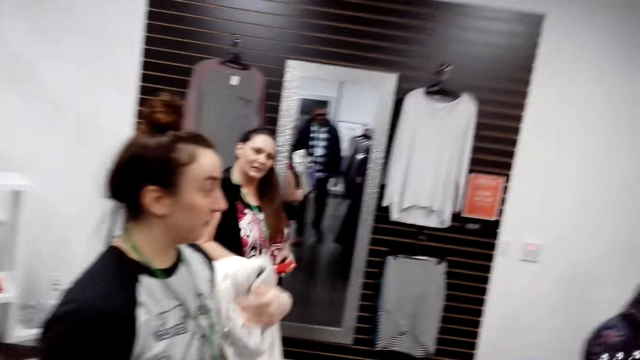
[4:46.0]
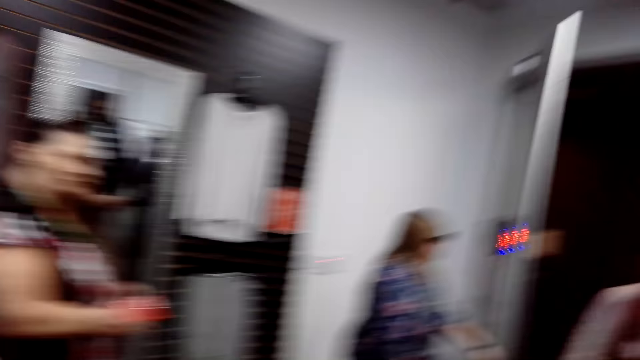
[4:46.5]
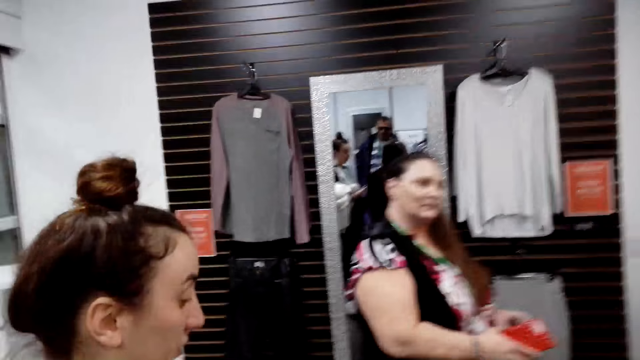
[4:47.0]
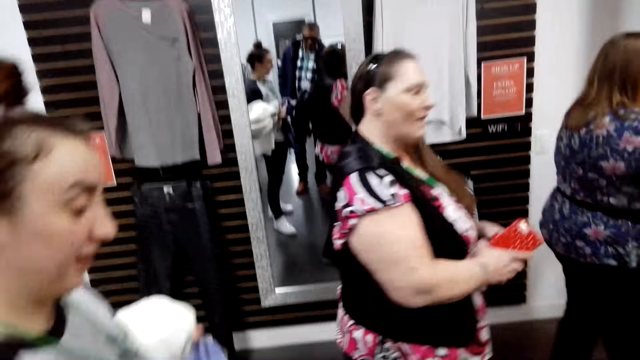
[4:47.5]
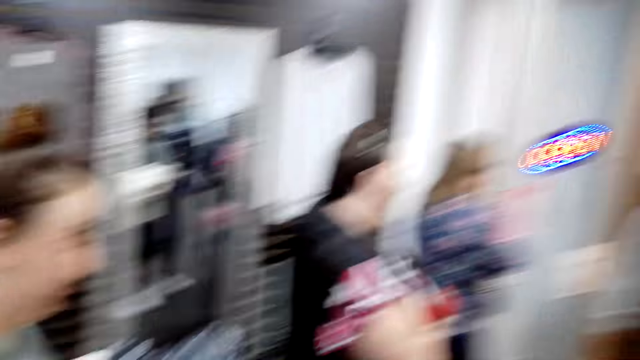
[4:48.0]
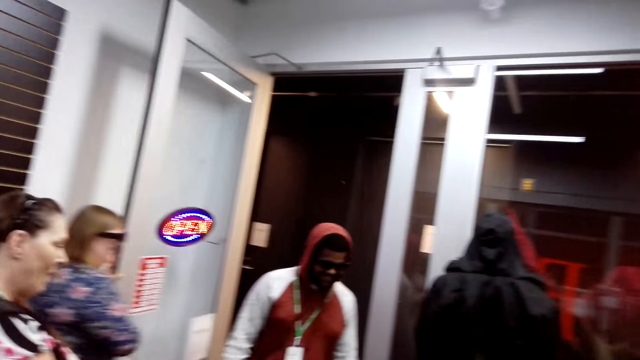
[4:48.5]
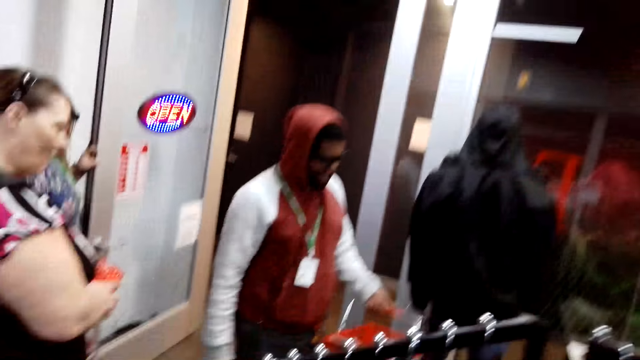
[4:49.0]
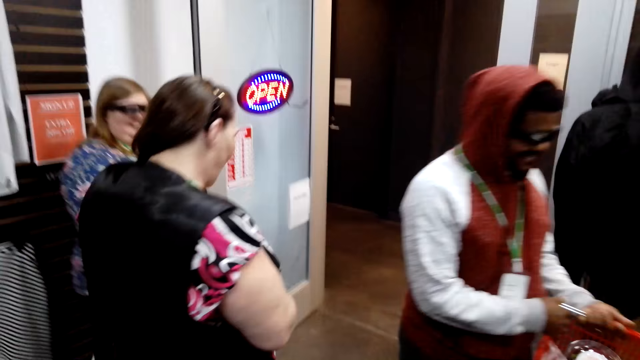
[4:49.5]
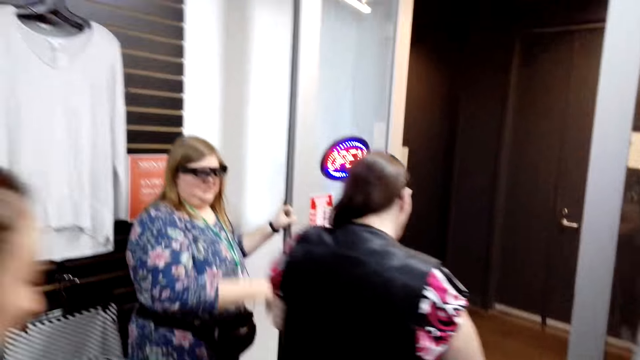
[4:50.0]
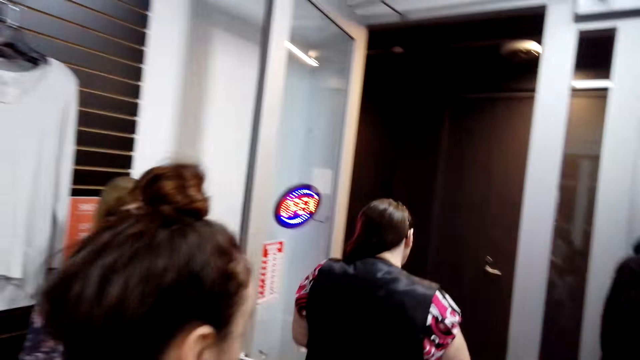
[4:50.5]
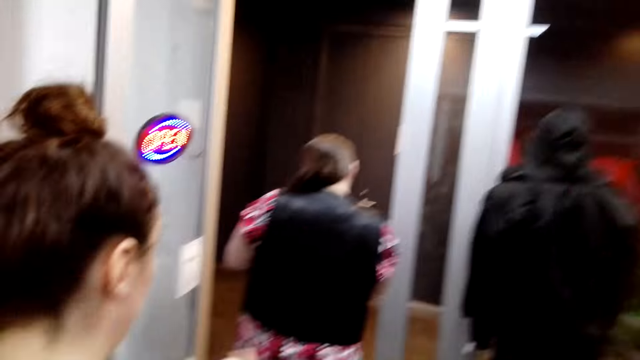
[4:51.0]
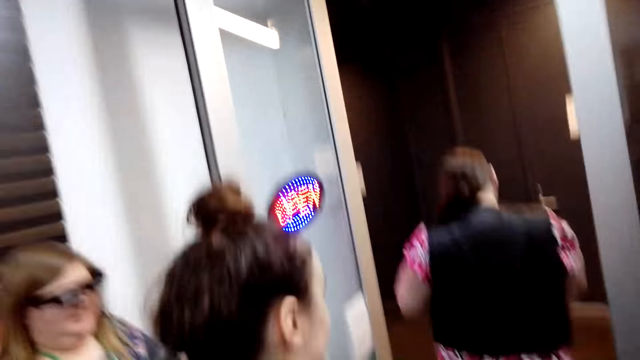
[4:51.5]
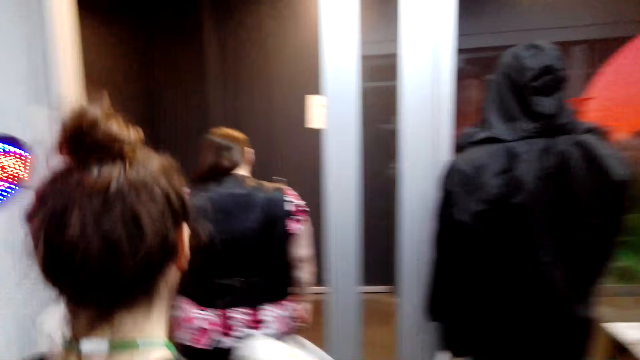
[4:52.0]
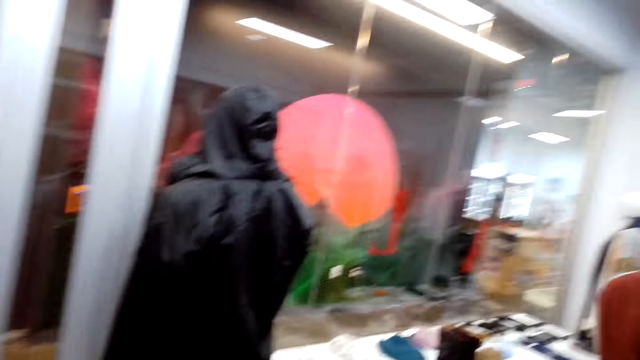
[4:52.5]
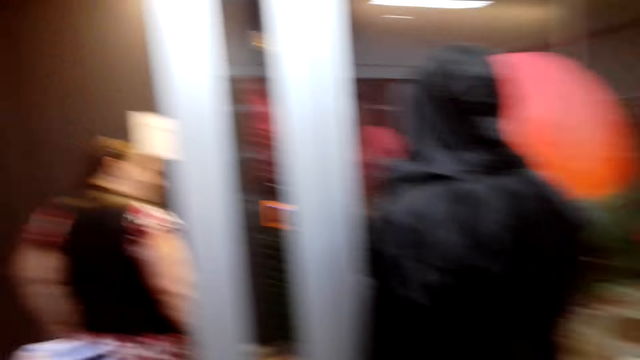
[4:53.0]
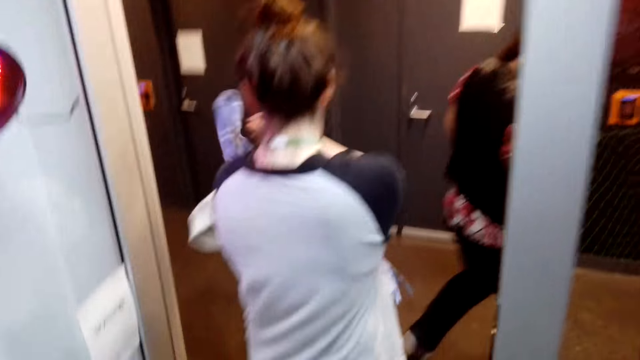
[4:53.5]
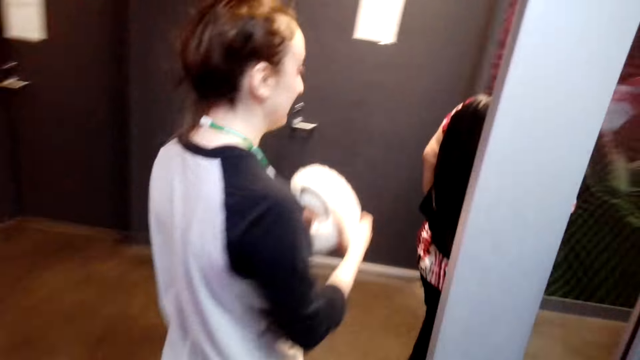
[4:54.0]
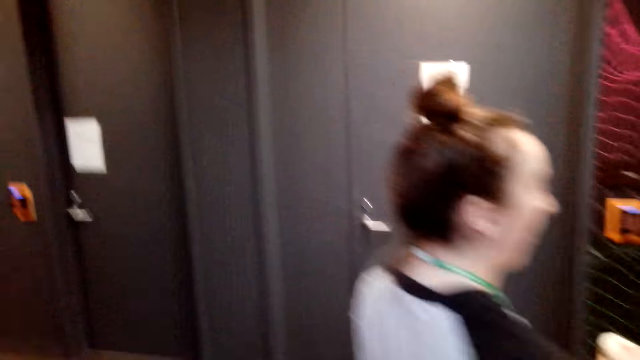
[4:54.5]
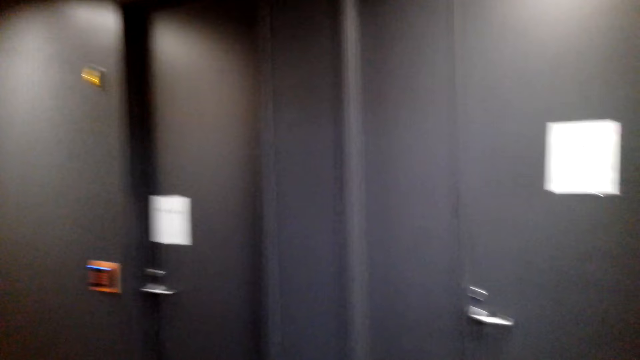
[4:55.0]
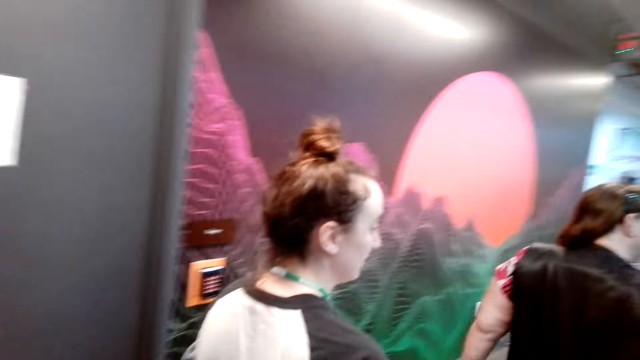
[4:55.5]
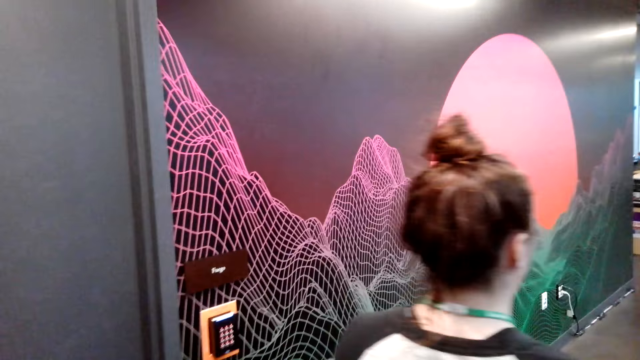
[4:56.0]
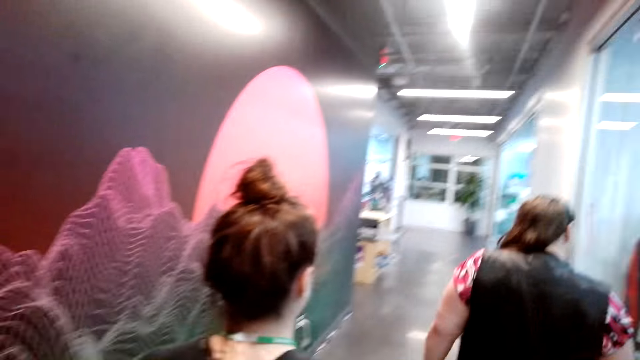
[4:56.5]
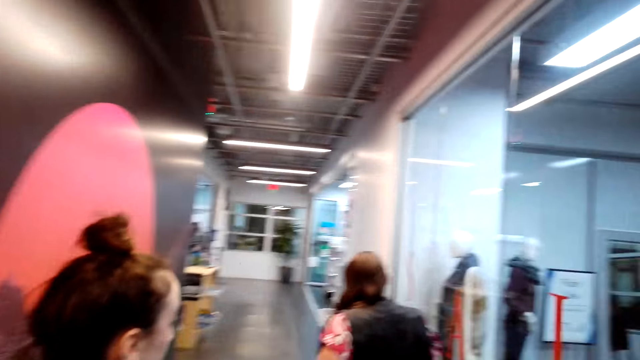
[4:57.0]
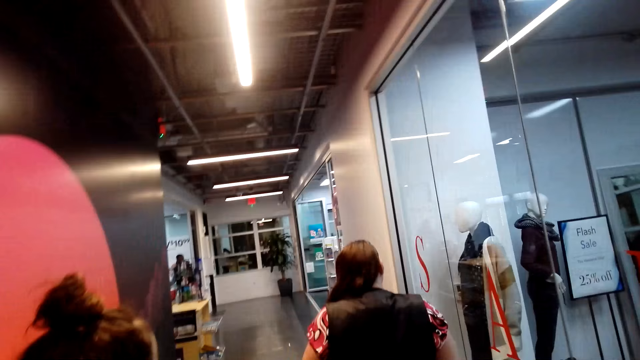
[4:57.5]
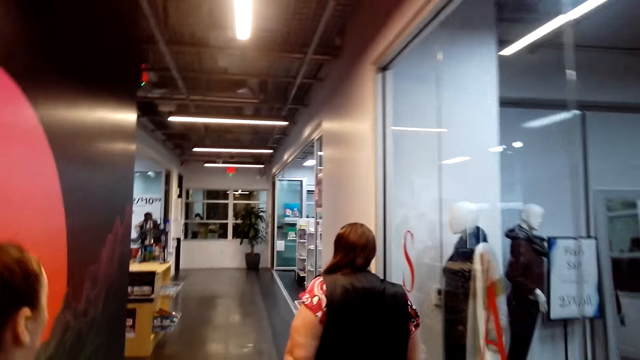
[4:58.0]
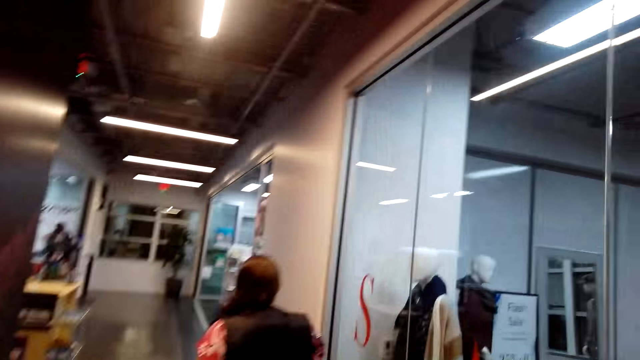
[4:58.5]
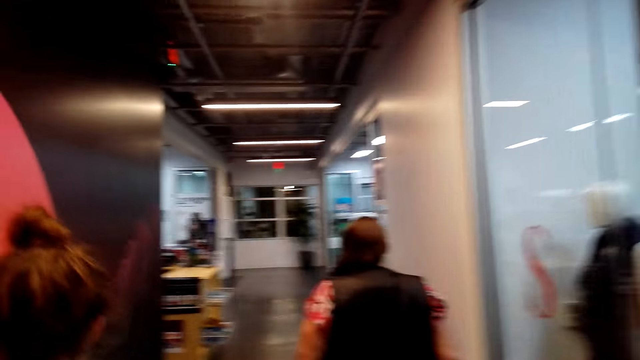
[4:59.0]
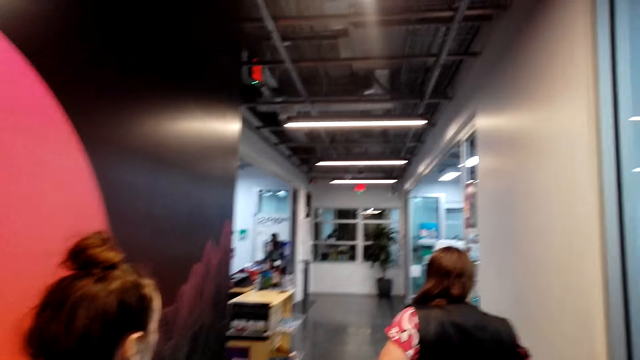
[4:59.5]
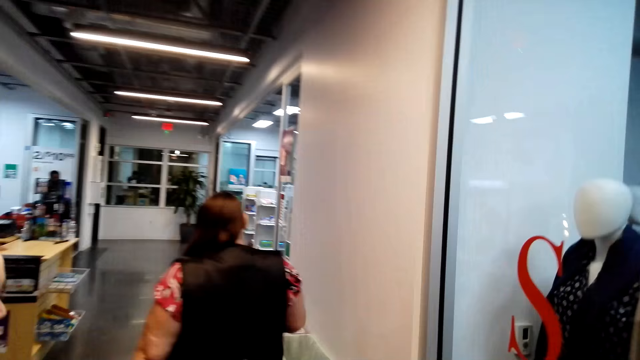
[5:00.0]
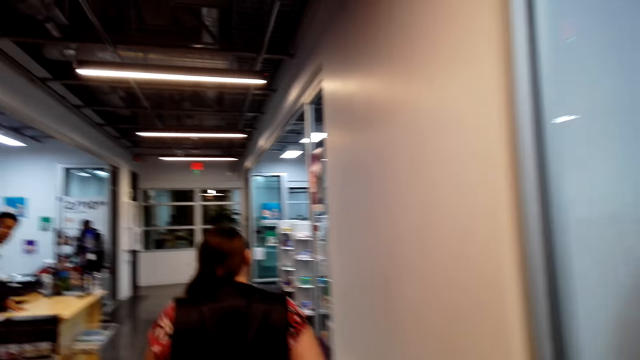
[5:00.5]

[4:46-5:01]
A woman walks around. A person walks out the outfit store. Another woman walks around. Another person walks out of the outfit store. The camera wearer walks out the outfit store. They talk to the second person.

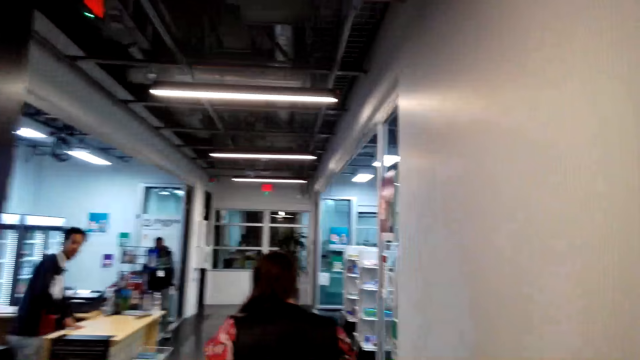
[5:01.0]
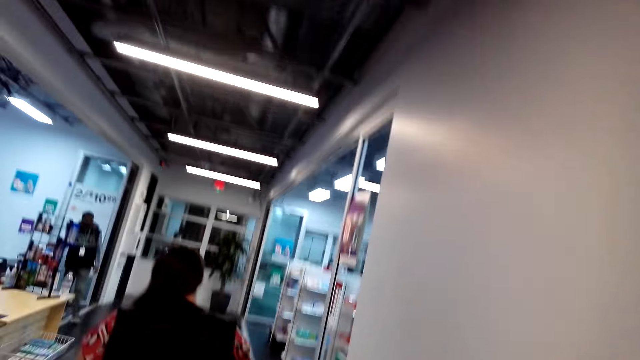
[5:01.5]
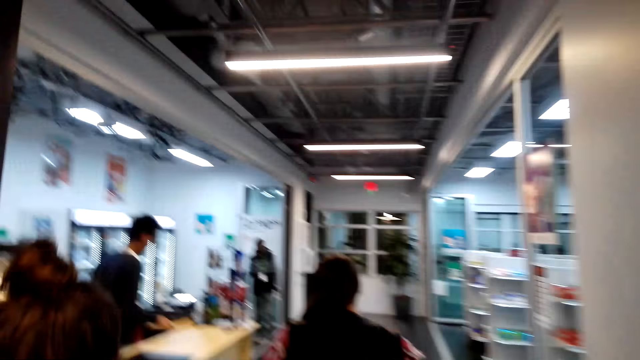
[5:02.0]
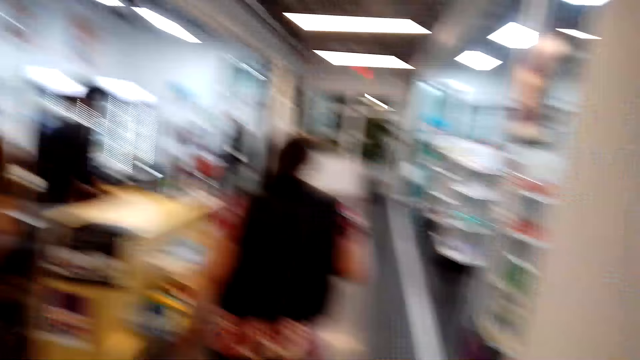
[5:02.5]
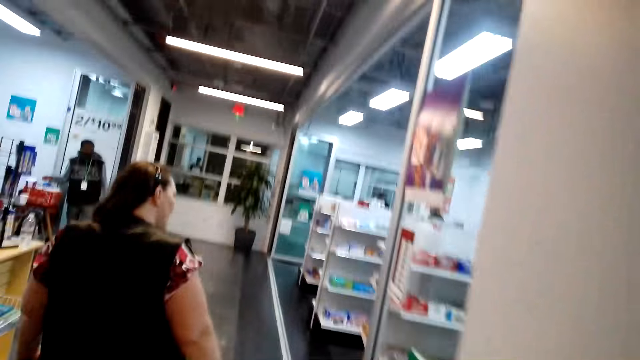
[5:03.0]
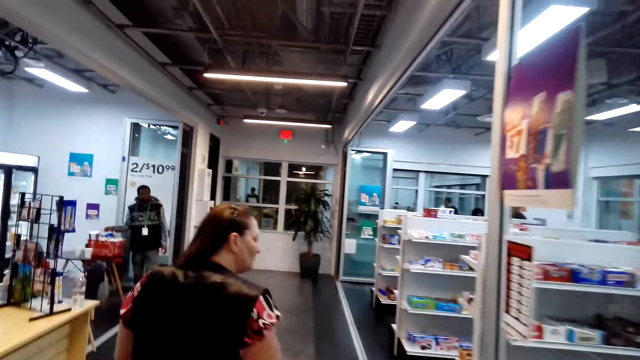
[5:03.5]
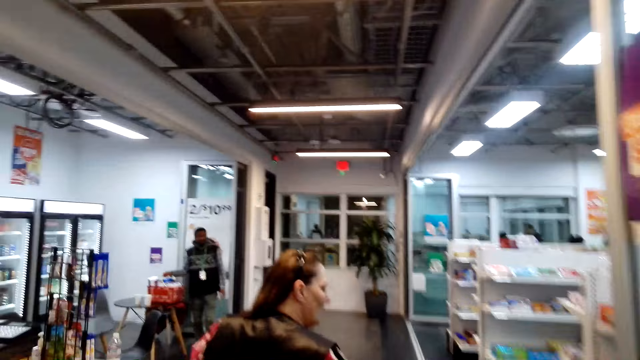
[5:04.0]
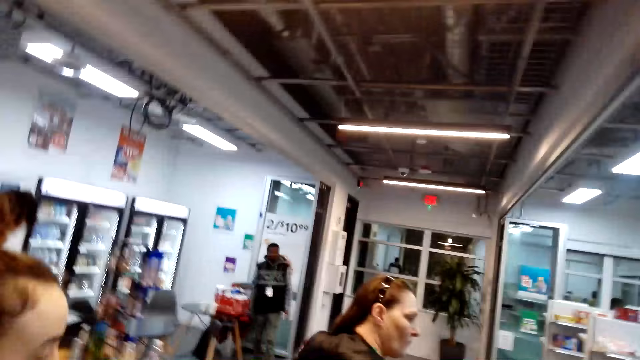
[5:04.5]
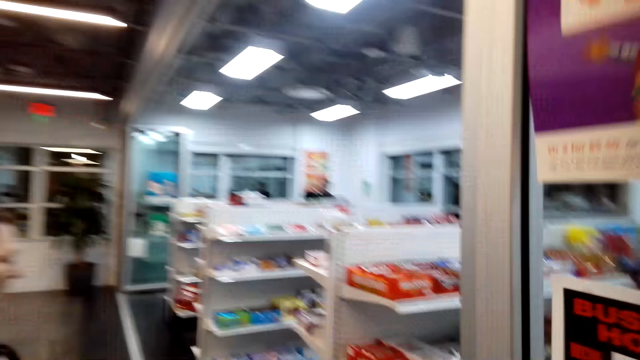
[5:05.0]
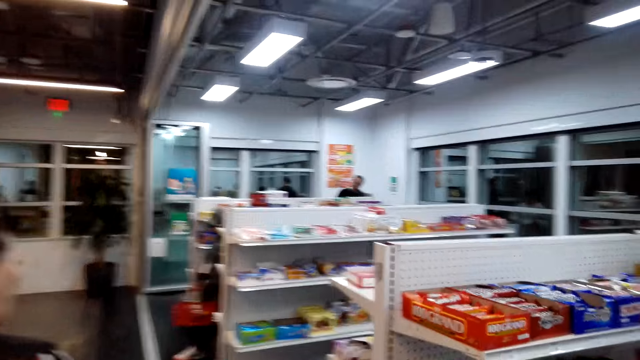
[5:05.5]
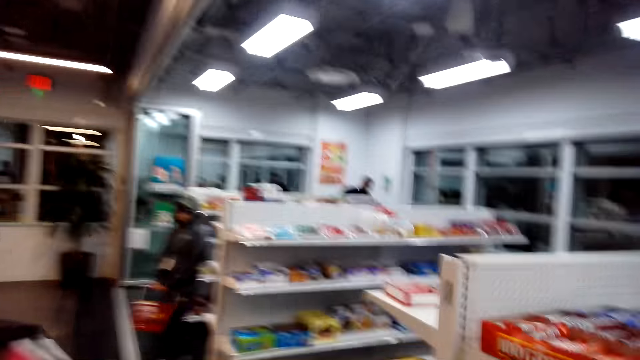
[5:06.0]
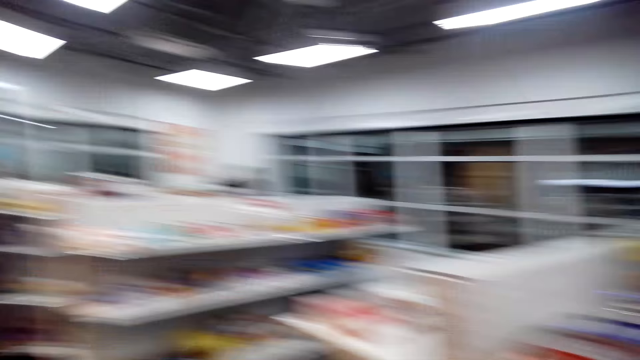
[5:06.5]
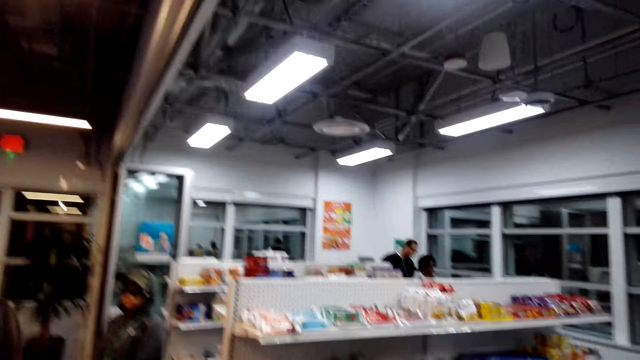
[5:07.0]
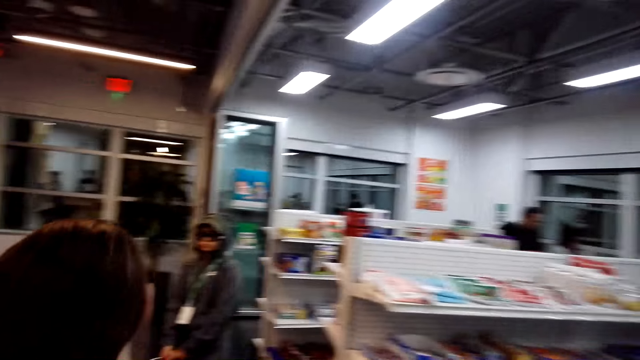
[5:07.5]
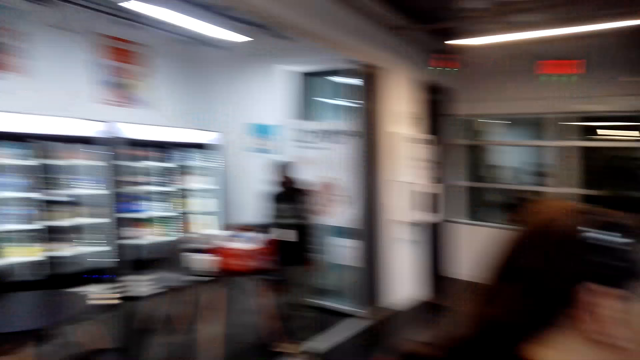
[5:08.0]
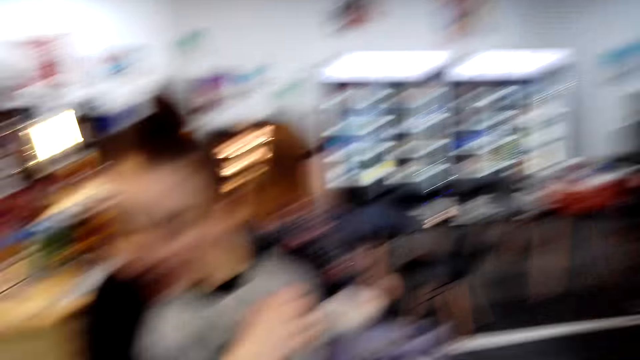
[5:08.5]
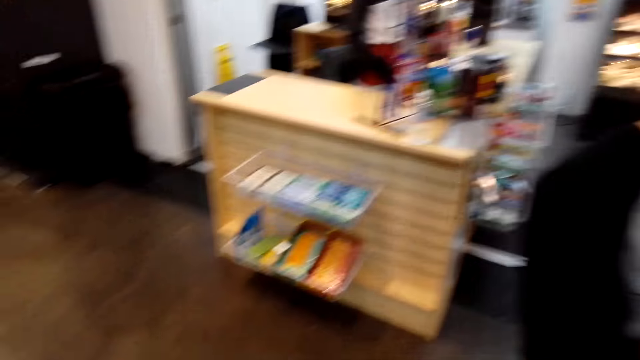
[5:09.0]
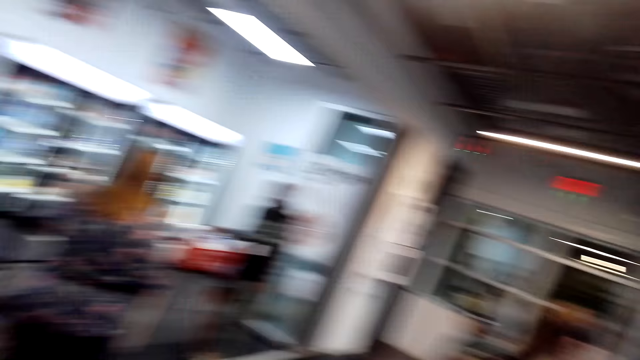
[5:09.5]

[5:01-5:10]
The camera wearer looks around the supermarket.
